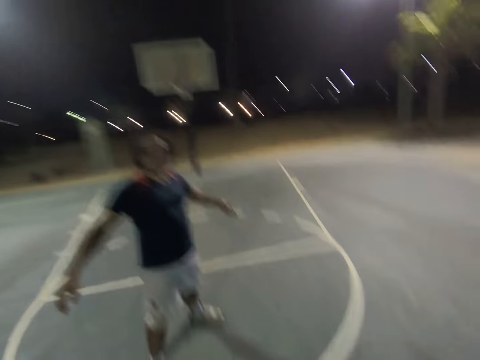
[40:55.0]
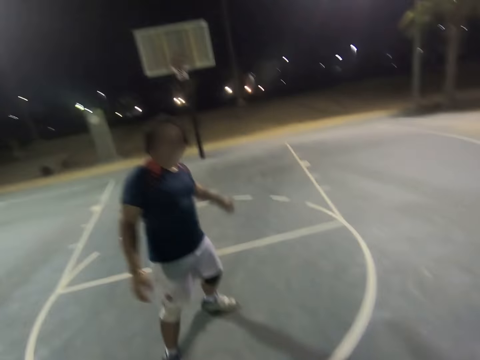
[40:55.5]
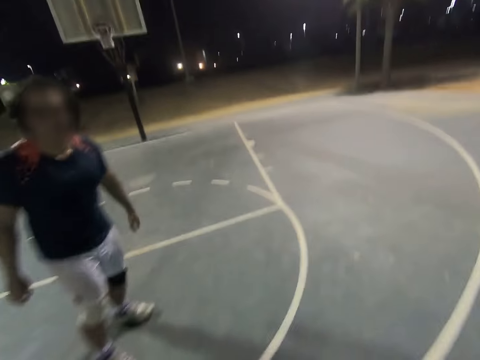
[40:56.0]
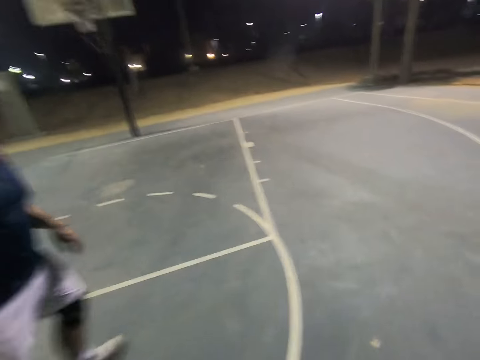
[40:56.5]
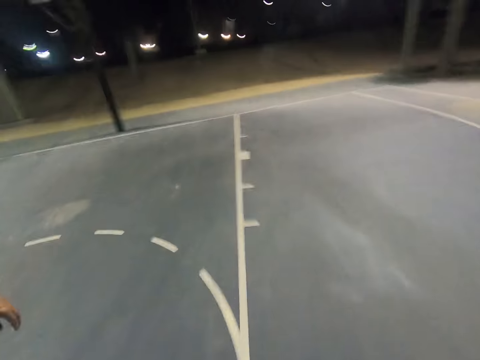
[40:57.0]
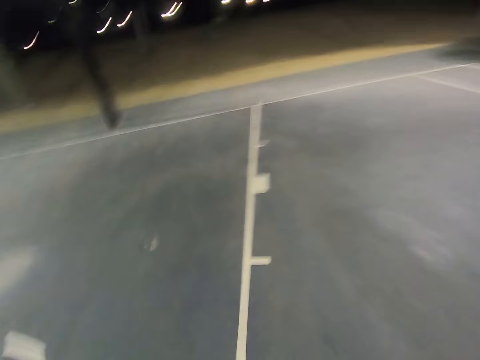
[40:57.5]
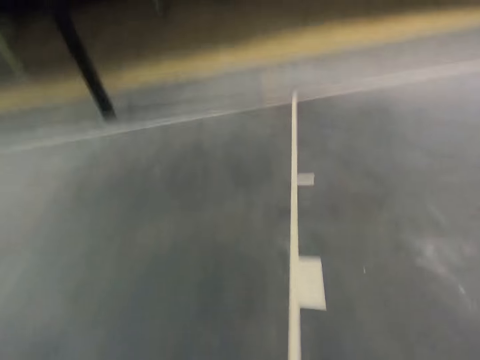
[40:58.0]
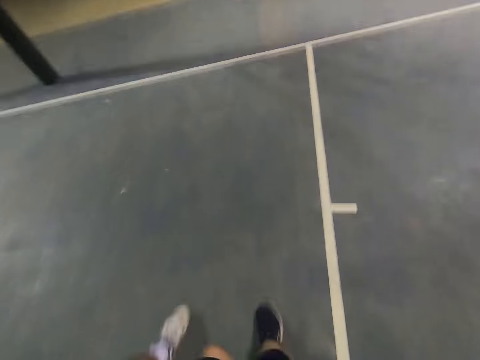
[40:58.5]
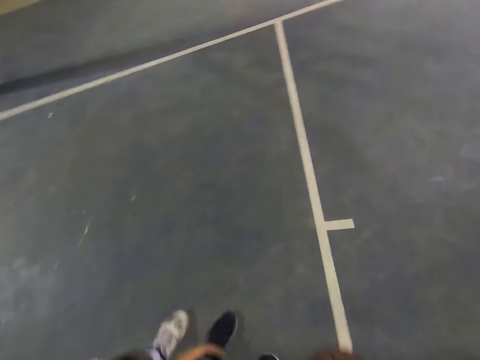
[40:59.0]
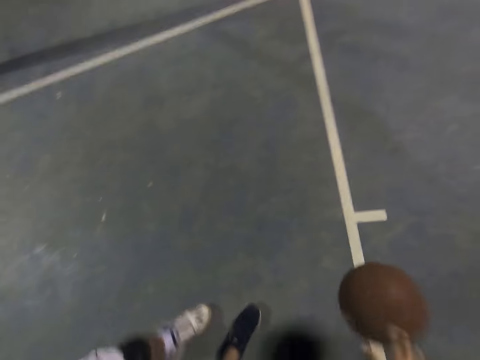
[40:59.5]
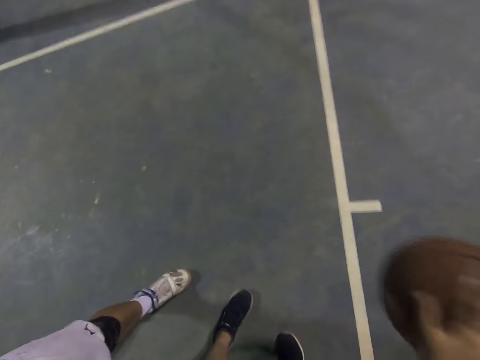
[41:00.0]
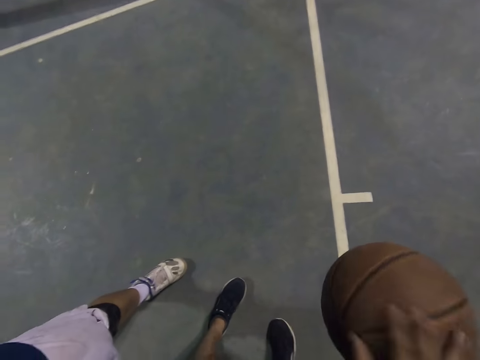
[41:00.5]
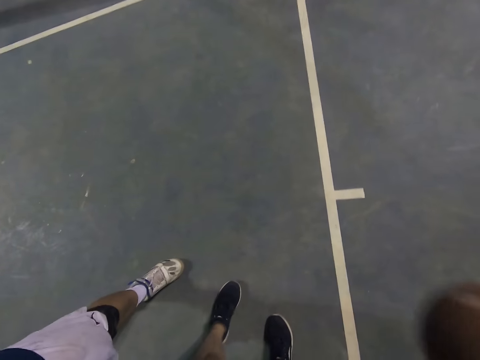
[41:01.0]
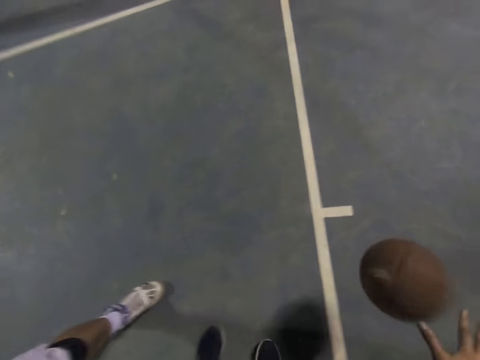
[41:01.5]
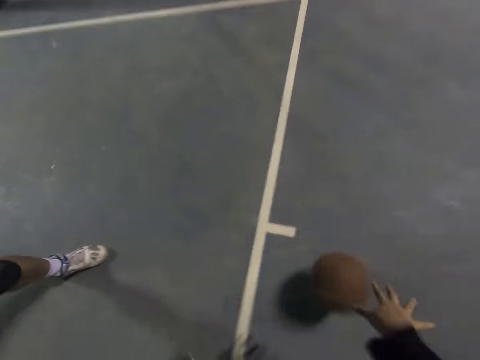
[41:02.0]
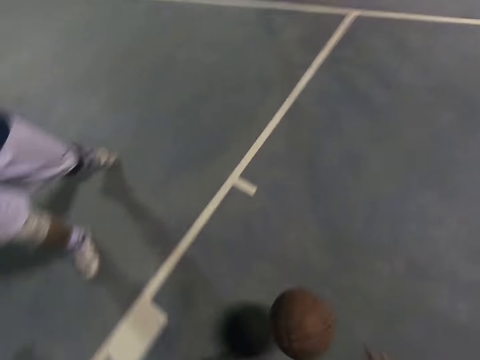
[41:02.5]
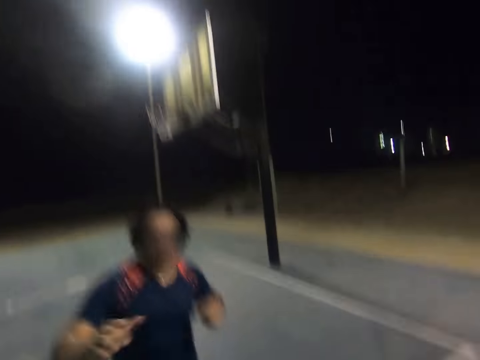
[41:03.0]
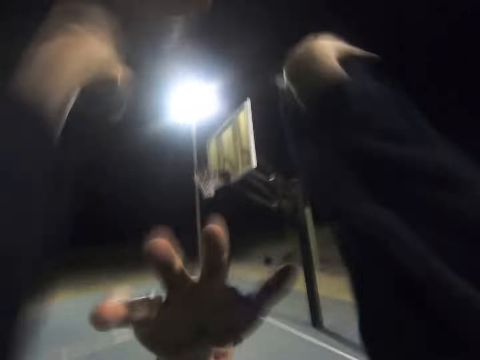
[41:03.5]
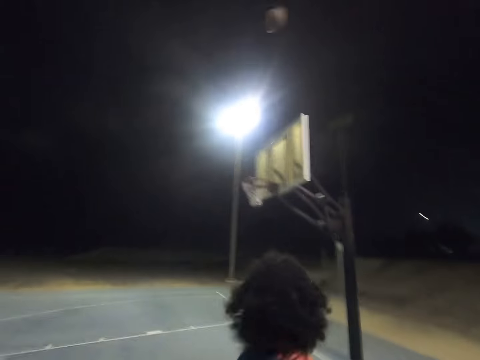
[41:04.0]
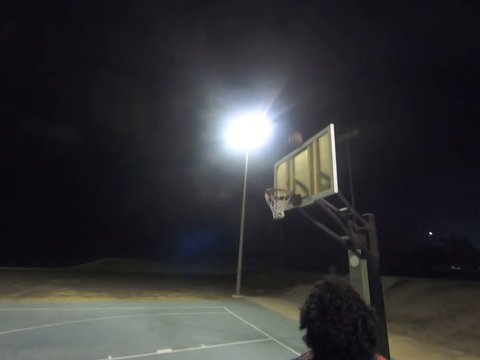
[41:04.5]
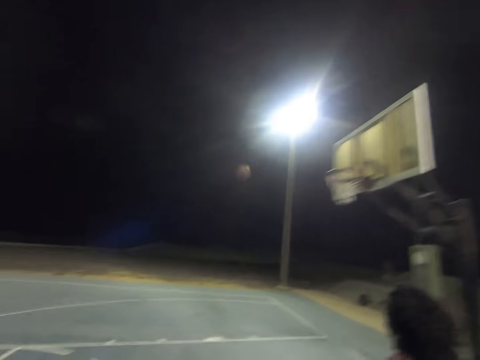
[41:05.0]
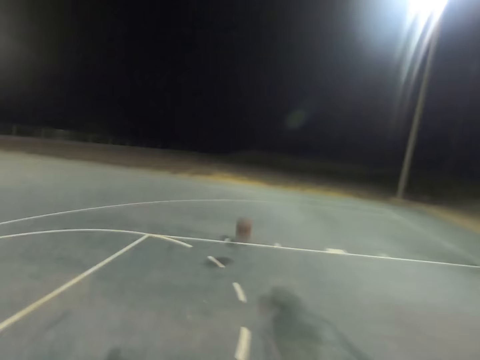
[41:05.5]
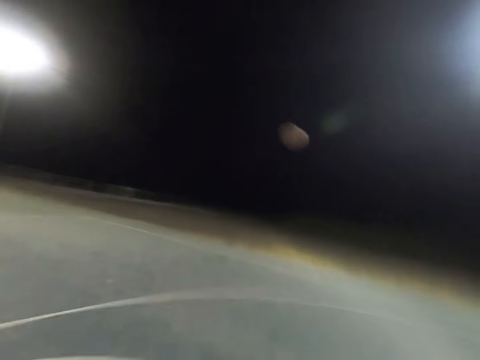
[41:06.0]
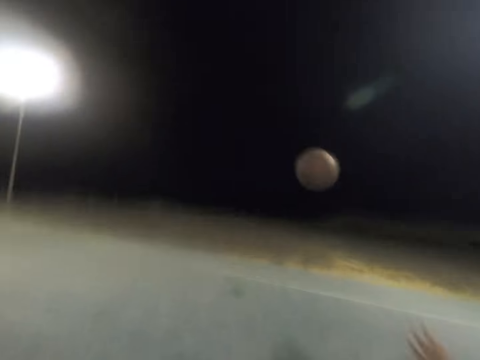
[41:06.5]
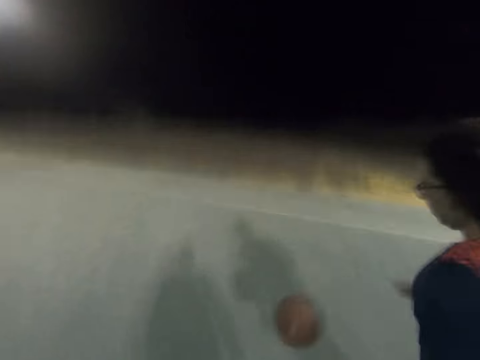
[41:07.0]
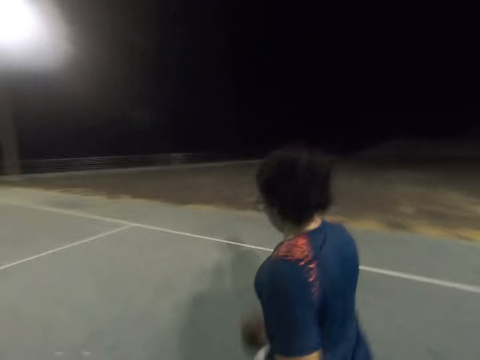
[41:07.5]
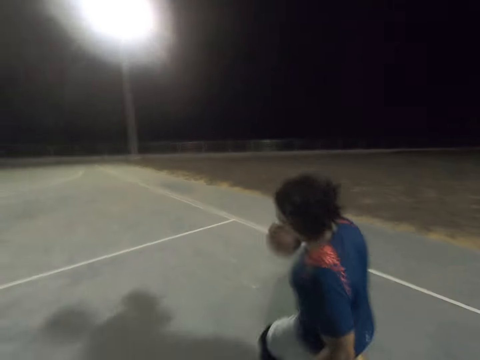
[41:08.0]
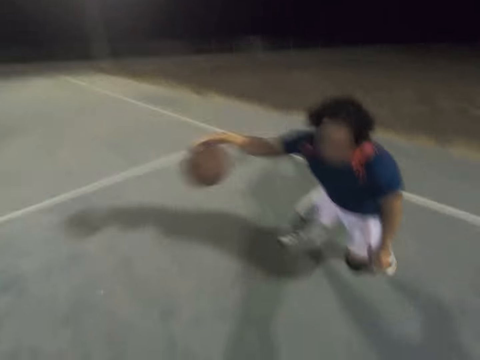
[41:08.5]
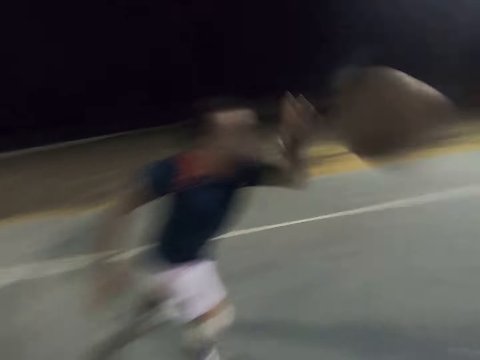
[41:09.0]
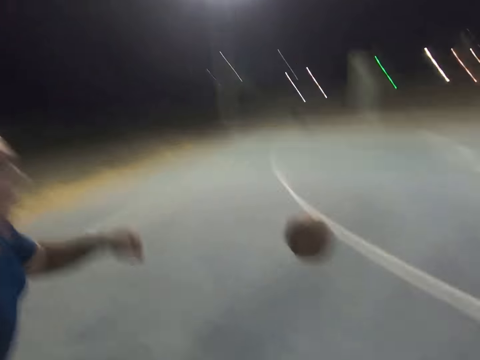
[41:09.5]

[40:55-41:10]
A man stretches his hands out. The camera wearer runs on the court, dribbles the basketball on the court and throws the ball. The man blocks the ball and raises a hand. The camera wearer runs on the court. The man runs on the court and dribbles the ball on the court.

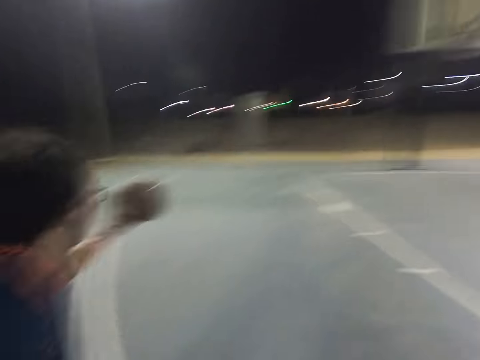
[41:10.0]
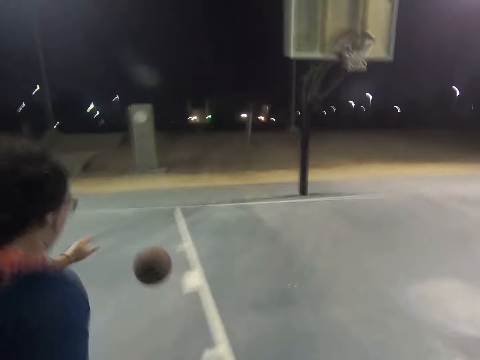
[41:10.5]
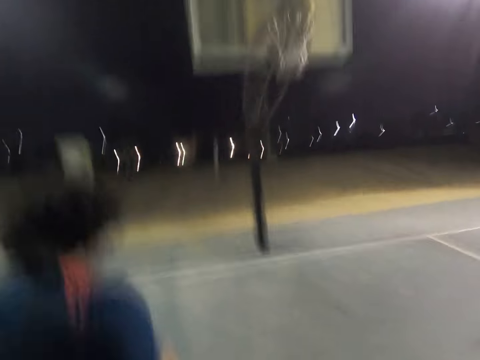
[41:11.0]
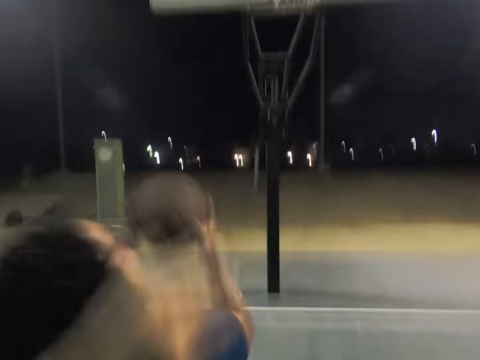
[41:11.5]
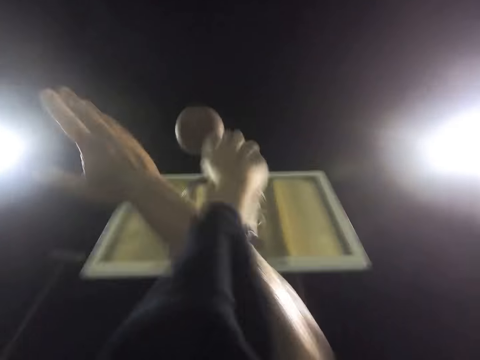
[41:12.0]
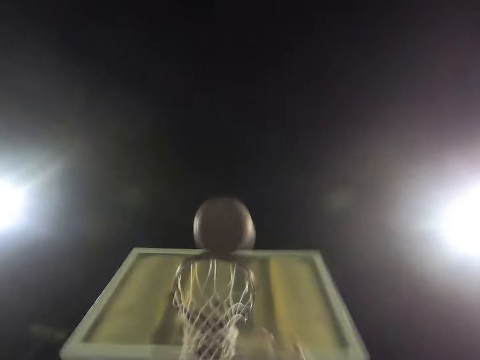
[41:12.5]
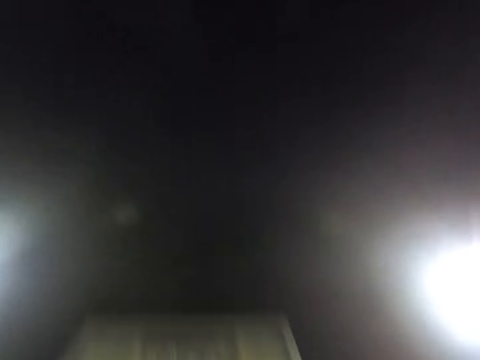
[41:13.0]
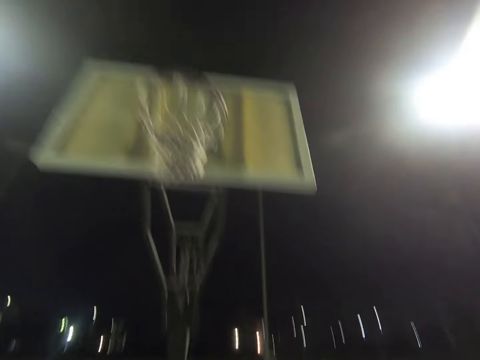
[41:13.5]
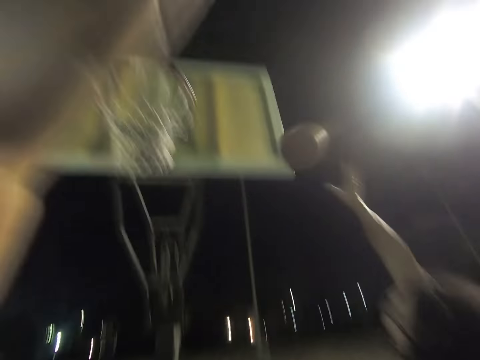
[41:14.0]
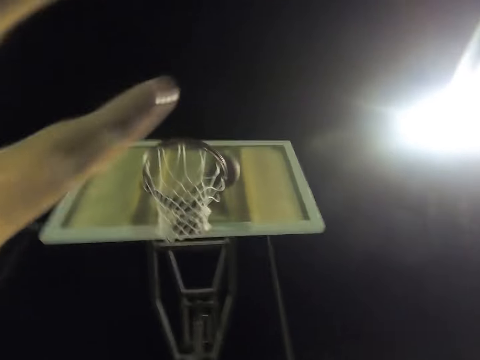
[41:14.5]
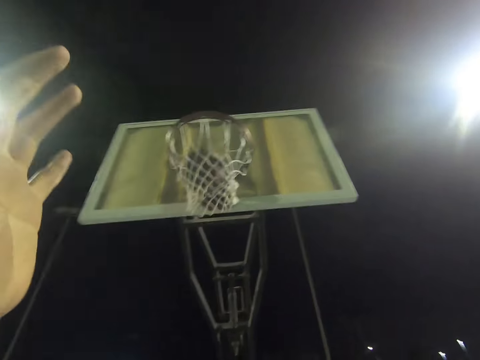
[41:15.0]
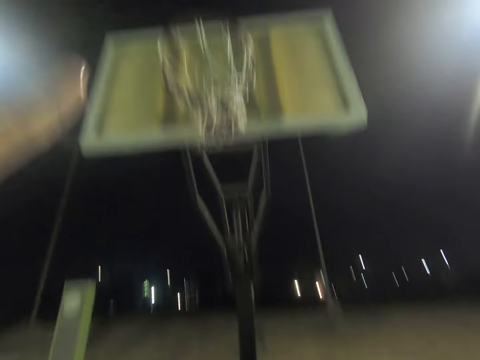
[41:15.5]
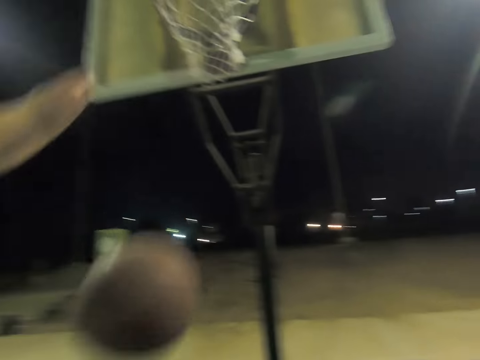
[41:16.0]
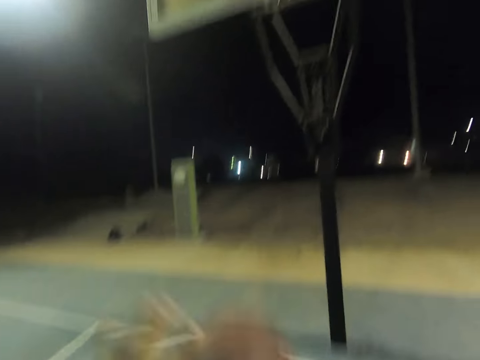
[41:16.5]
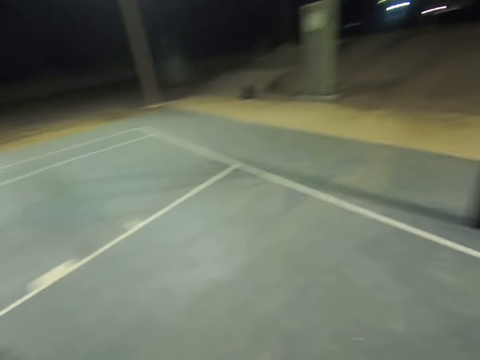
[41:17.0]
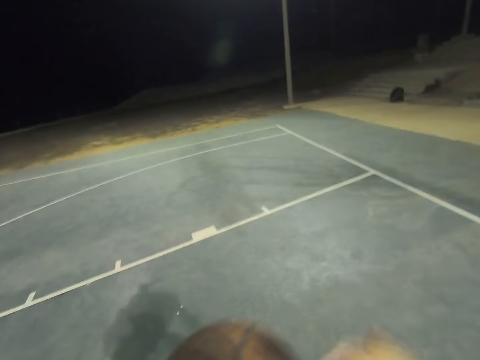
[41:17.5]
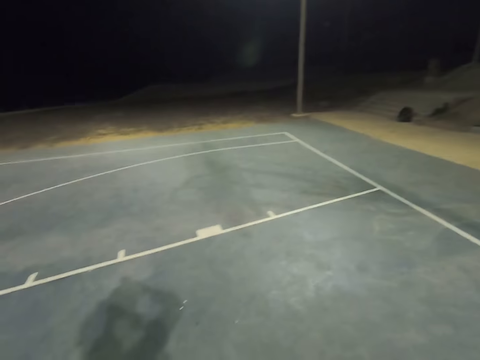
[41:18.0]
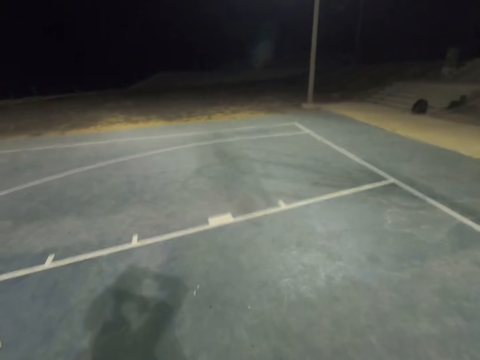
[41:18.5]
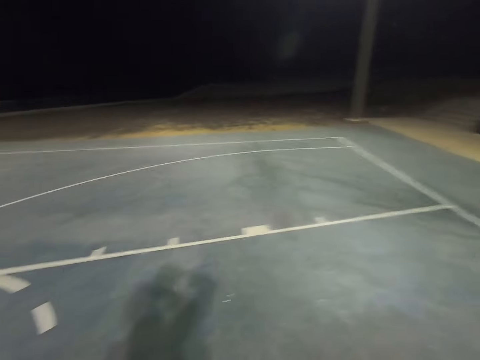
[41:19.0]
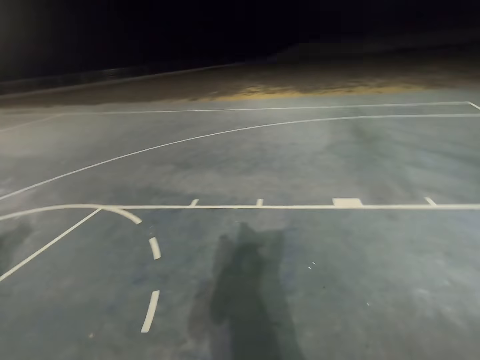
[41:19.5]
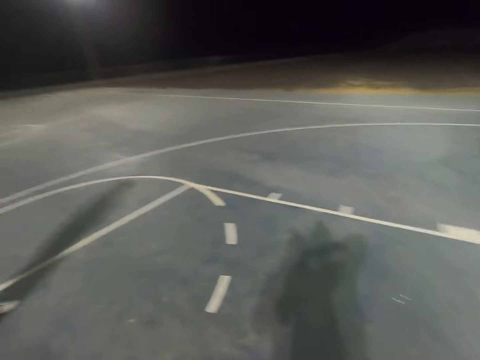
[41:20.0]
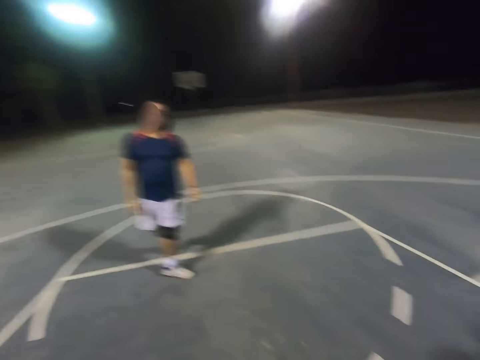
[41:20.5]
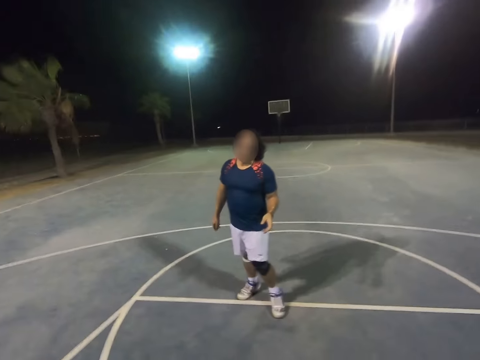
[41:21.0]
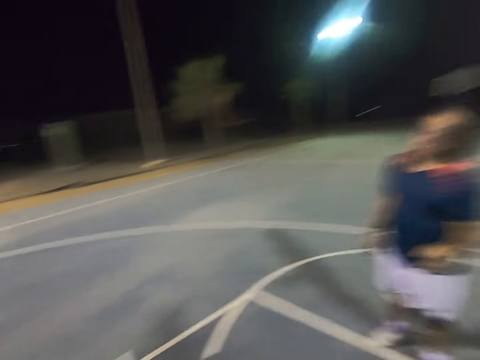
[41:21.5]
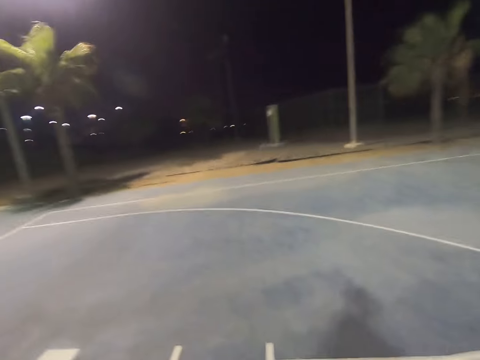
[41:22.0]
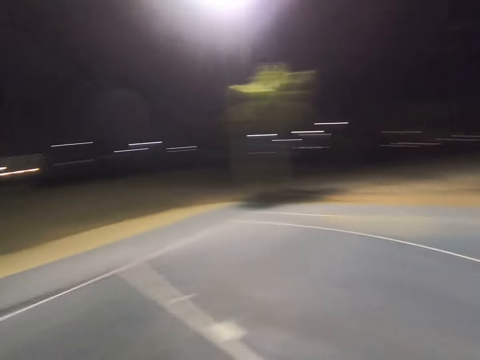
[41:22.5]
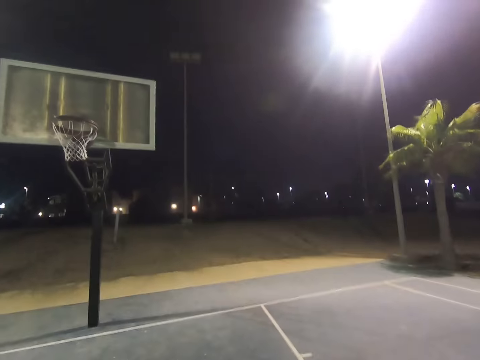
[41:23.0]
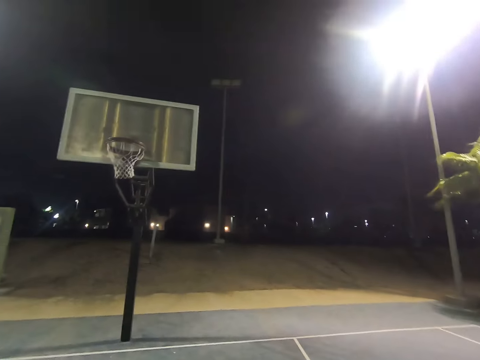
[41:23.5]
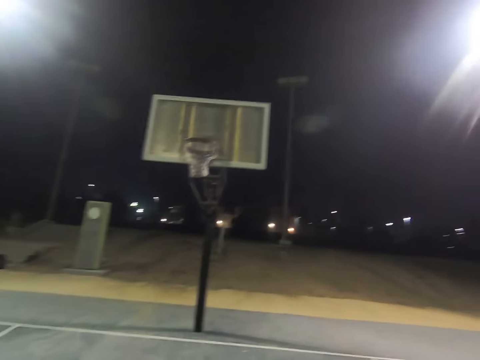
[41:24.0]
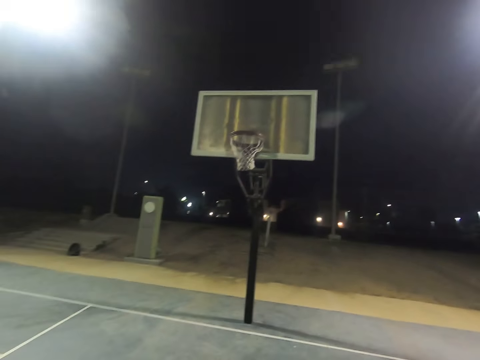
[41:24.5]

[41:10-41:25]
A man throws the ball to the basketball net. The camera wearer raises his hand. The man throws the ball to the basketball net. The camera wearer covers the camera with the left hand. He adjusts the camera, dribbles the ball and turns around.
